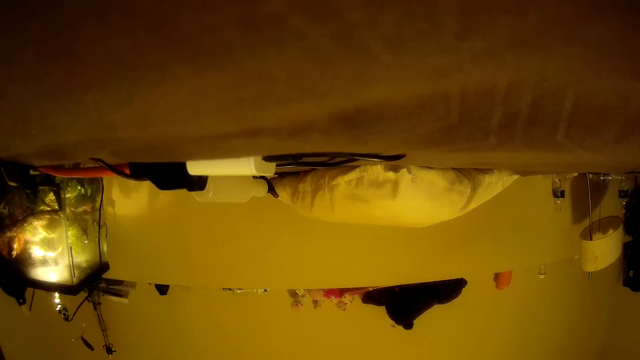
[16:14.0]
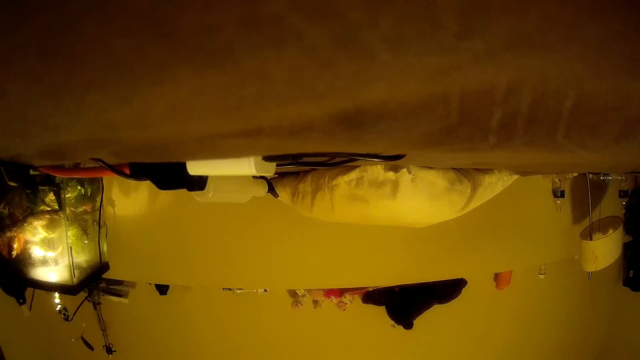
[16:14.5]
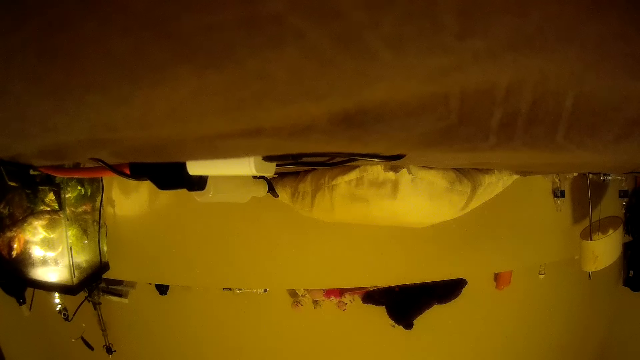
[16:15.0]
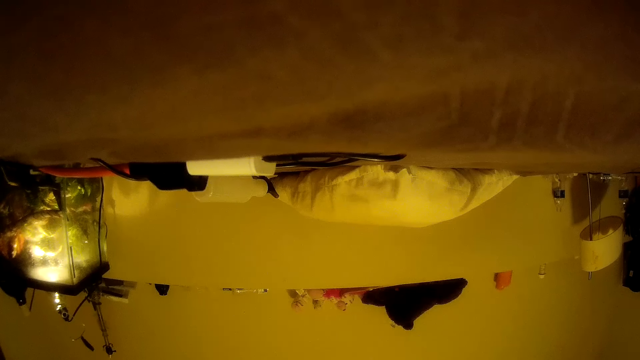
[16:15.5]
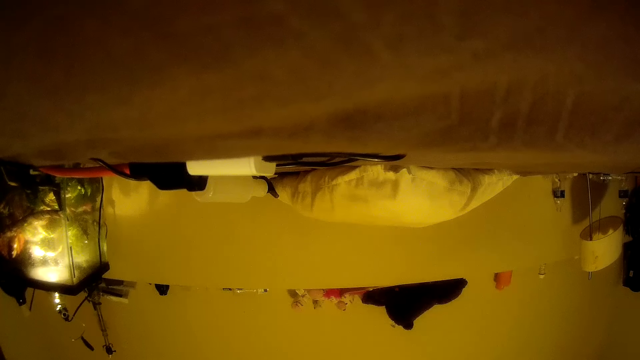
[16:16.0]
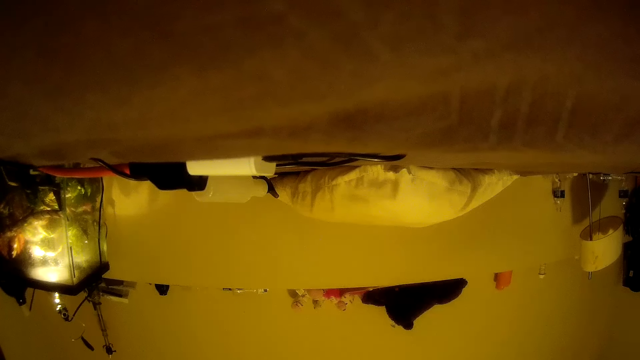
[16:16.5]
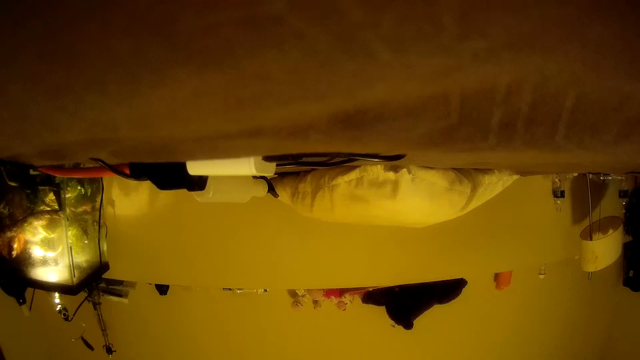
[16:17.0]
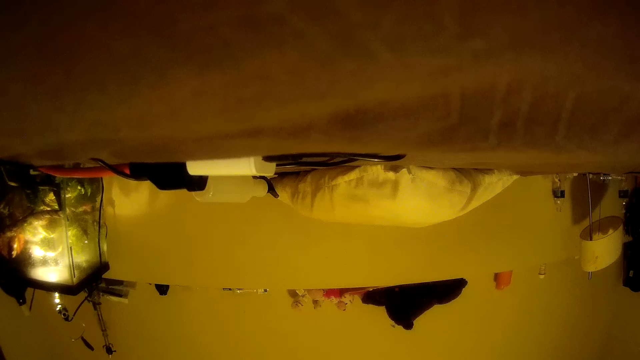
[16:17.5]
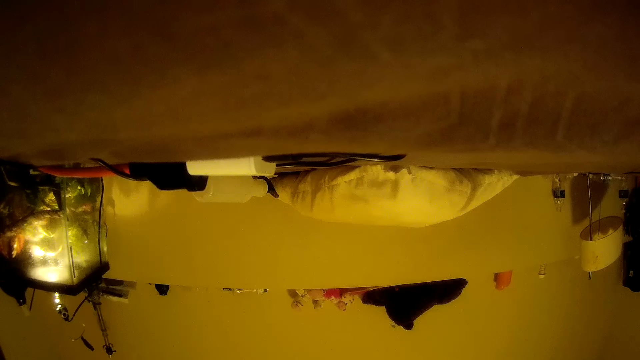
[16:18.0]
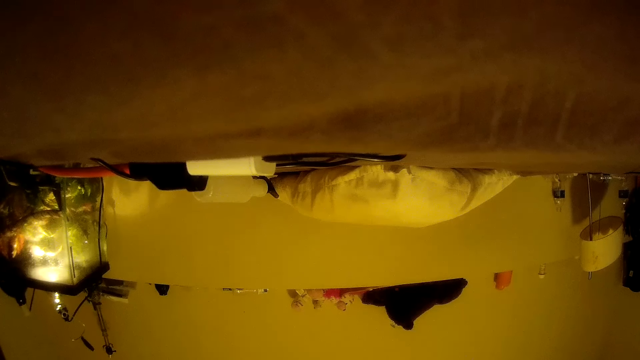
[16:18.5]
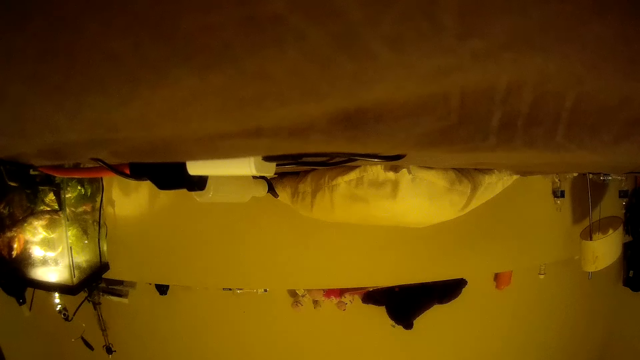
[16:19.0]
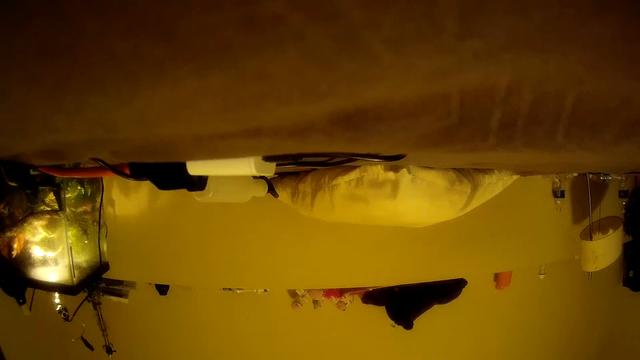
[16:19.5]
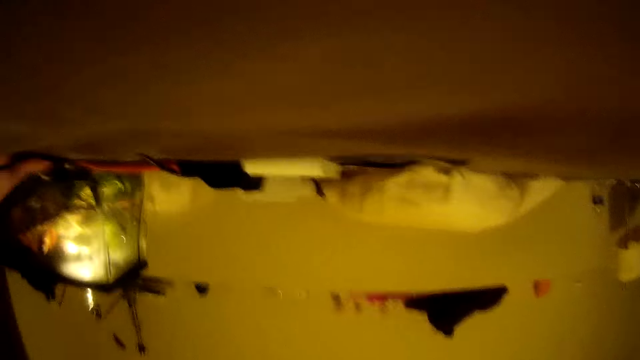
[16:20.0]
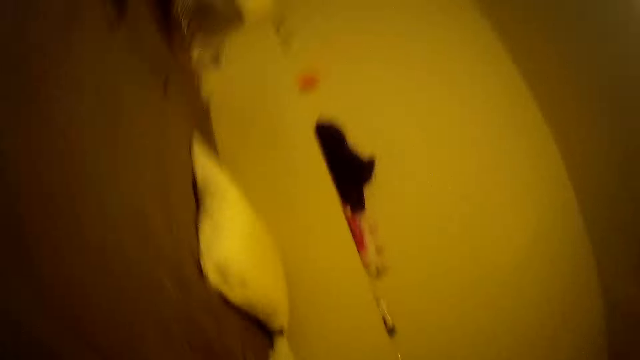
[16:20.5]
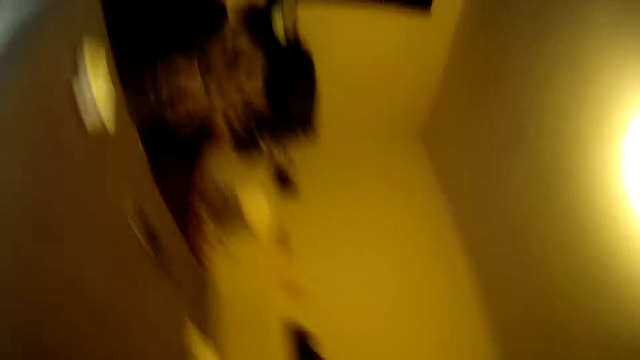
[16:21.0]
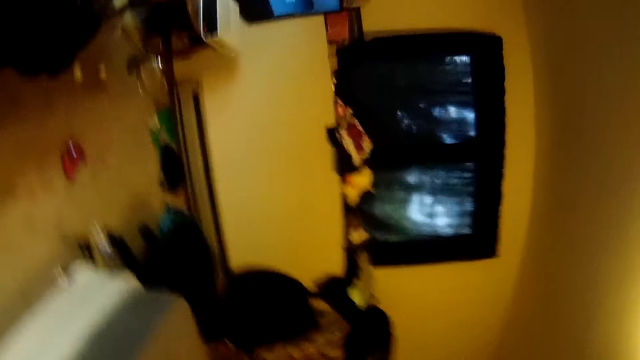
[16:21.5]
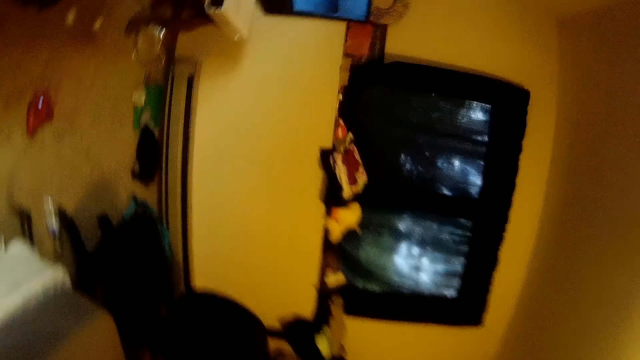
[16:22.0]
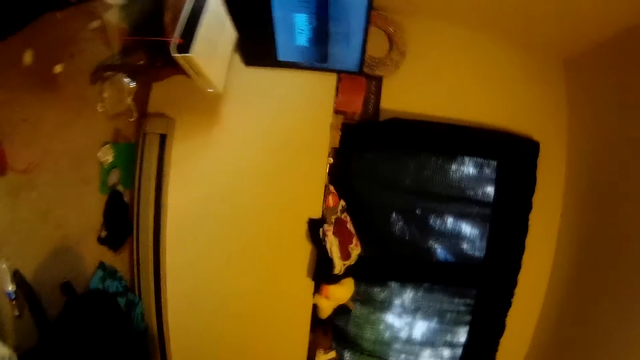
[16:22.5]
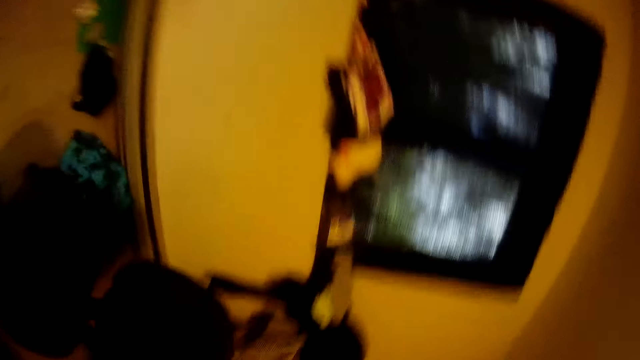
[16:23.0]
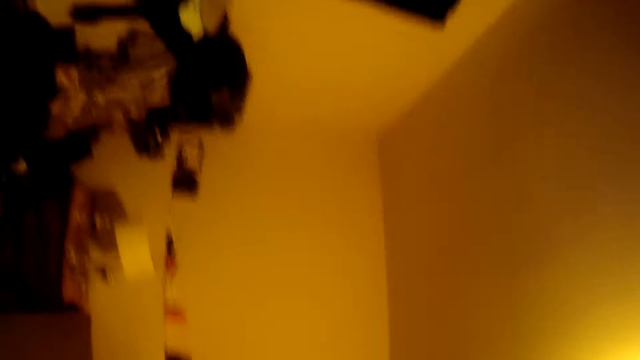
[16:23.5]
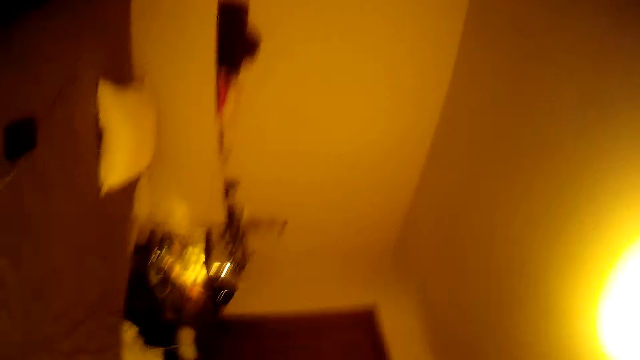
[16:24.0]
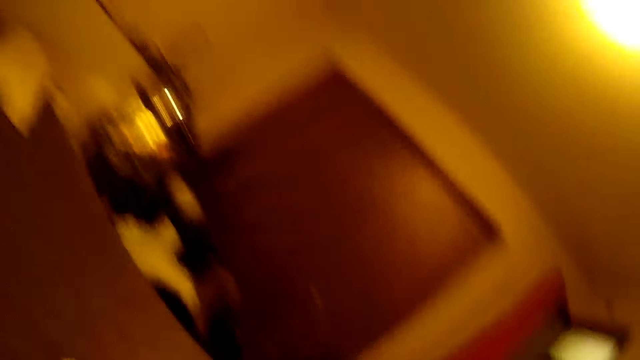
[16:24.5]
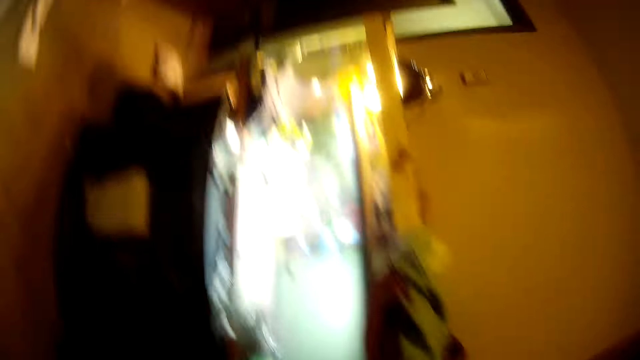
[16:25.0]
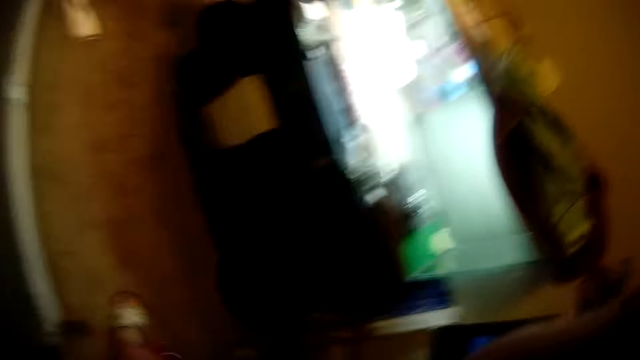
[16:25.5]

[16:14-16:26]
The camera wearer turns the head left. They pick up the camera on the bed. They walk around the bed in the room.

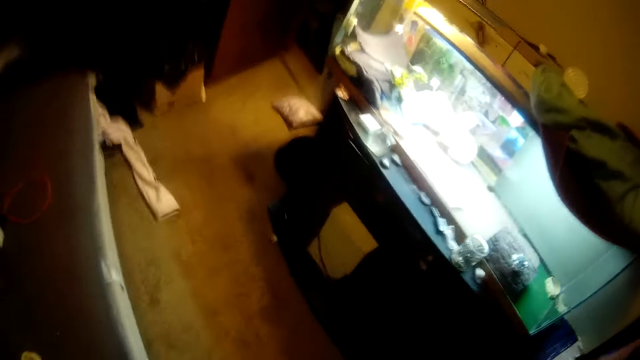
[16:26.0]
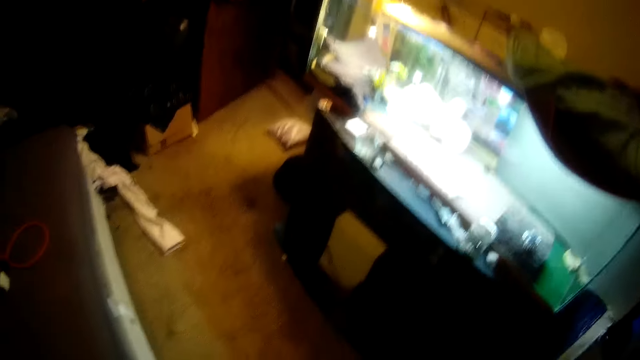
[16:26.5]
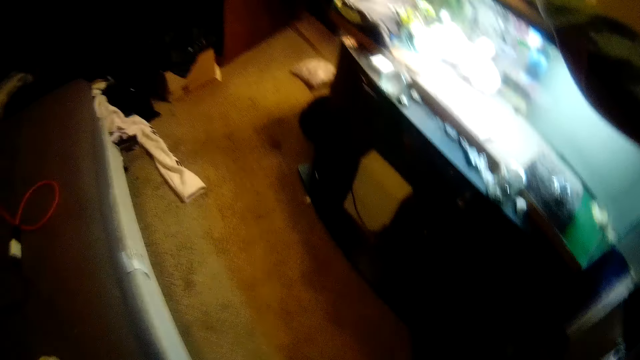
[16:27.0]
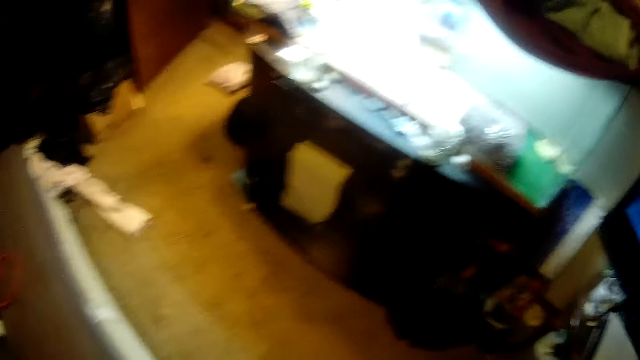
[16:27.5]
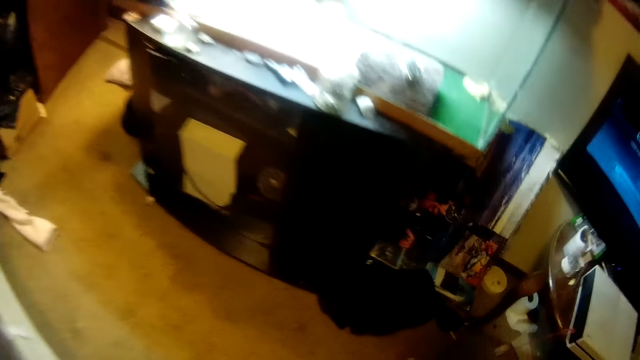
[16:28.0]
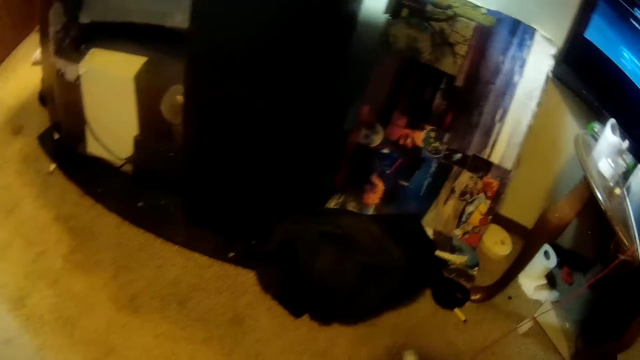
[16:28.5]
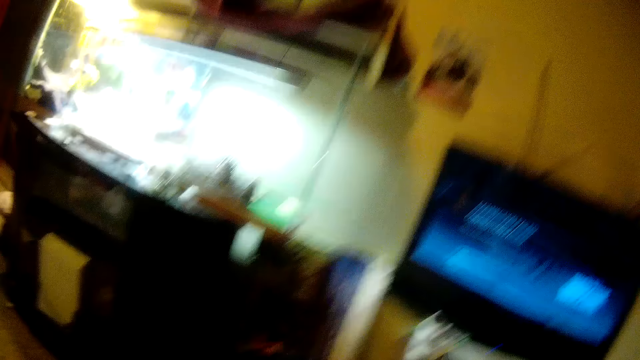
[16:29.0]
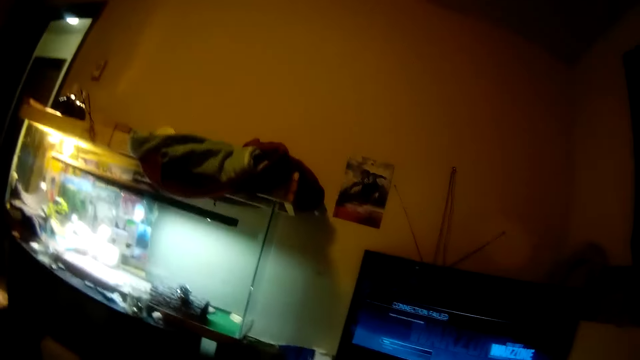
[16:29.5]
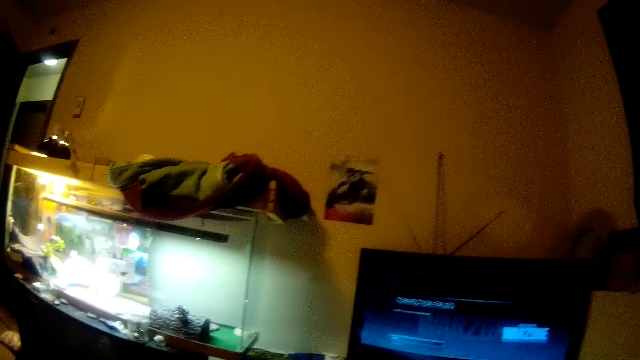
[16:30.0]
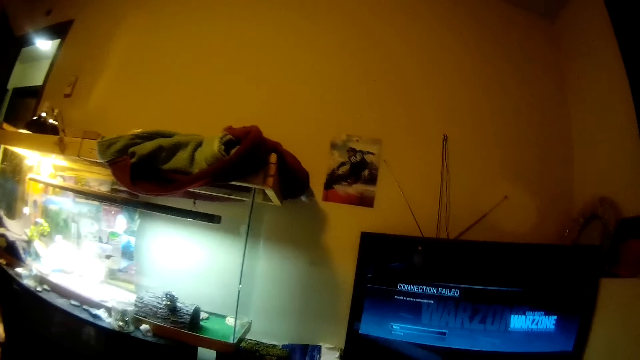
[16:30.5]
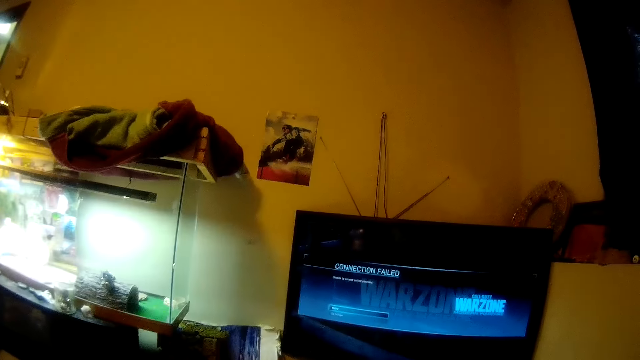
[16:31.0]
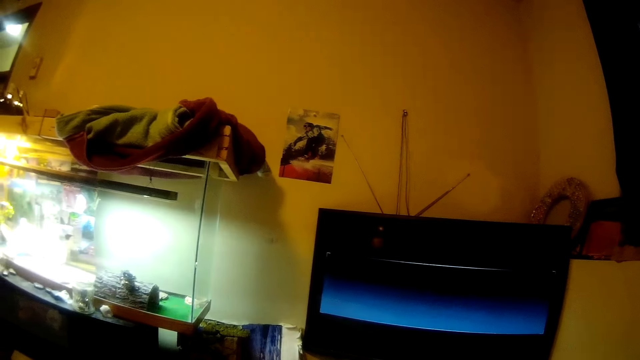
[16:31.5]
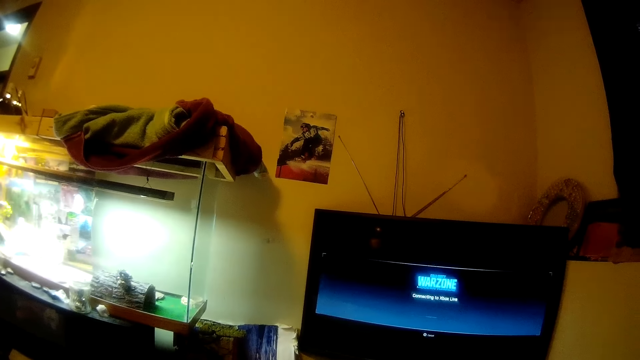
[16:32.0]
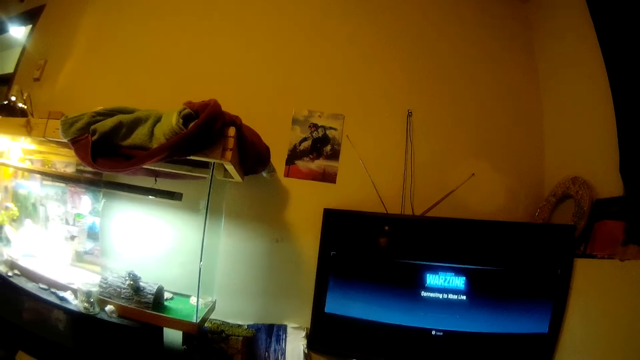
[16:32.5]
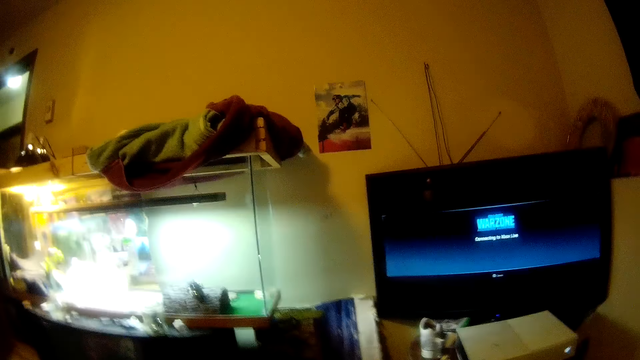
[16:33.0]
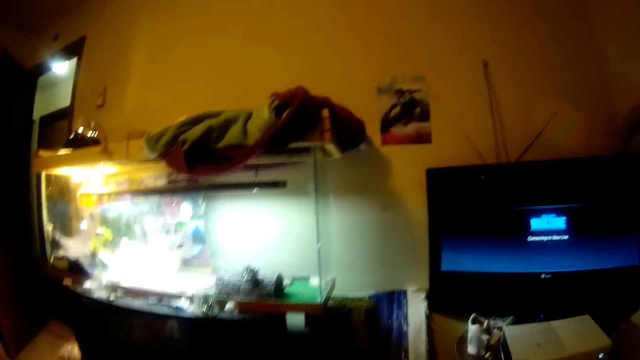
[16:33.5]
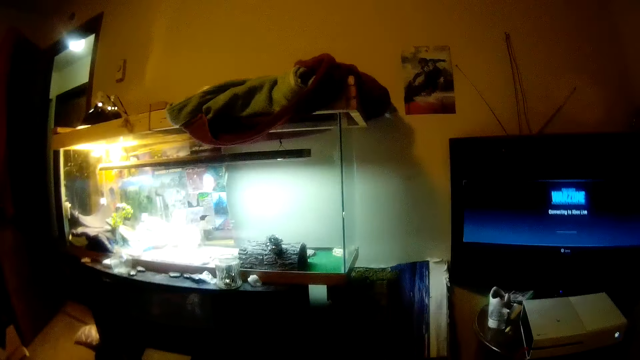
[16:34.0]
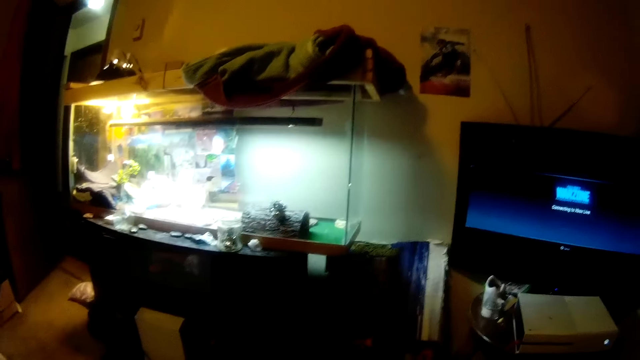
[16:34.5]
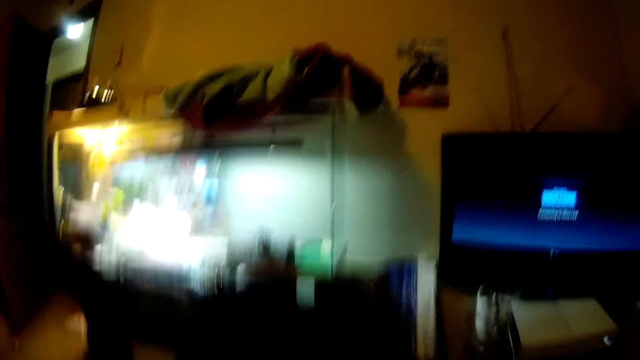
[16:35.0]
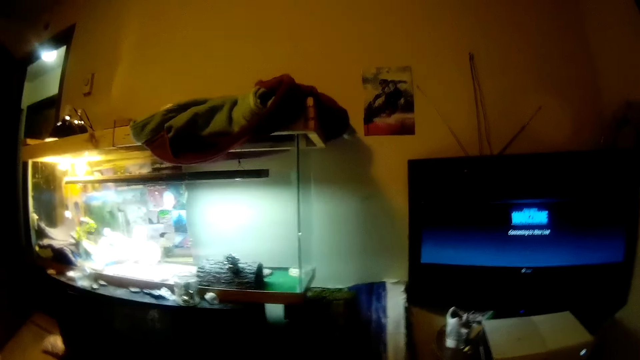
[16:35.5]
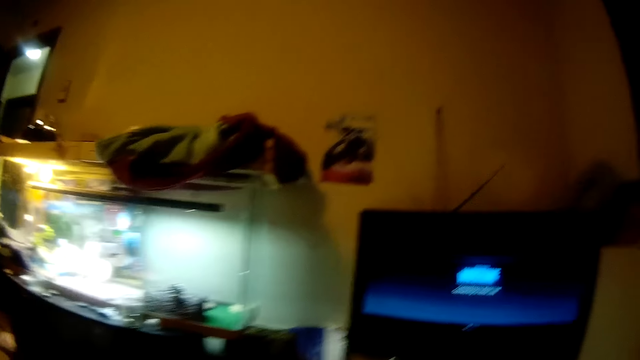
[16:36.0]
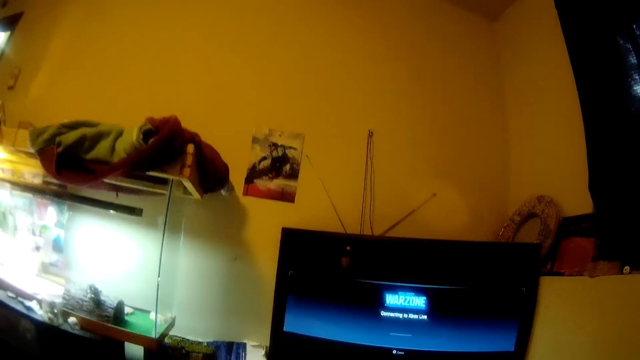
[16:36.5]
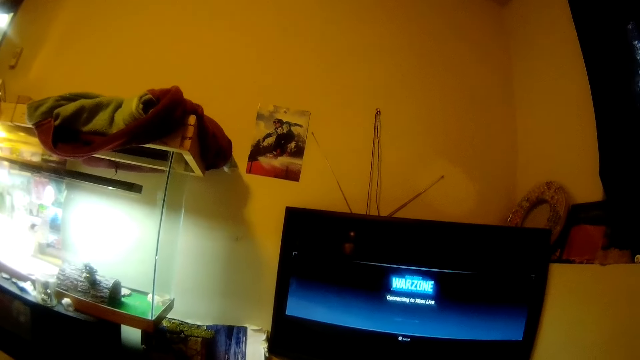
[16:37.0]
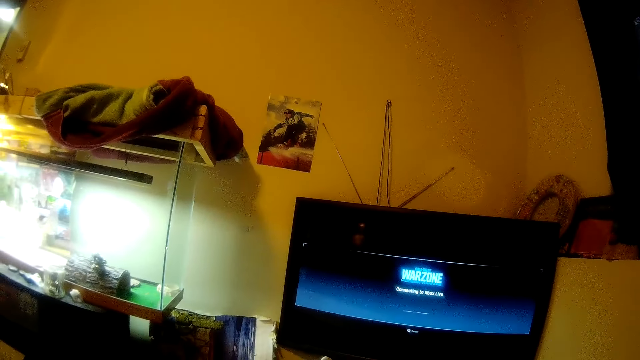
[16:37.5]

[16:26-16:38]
The camera wearer swings the hand. They stare at the aquarium. They sit on the bed. They stare at the television. They operate the television in the room.
